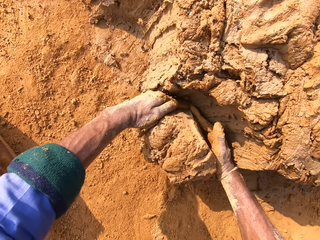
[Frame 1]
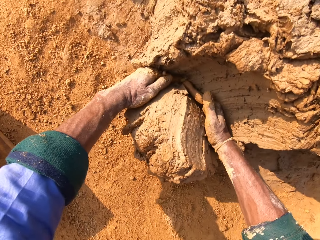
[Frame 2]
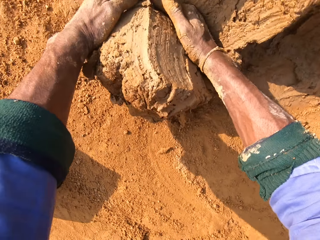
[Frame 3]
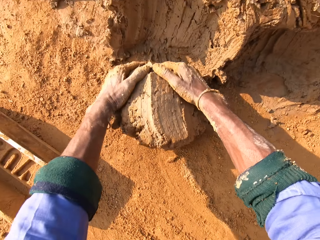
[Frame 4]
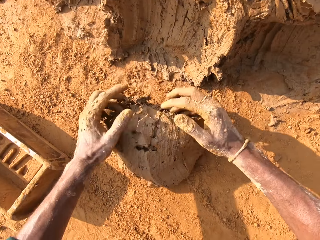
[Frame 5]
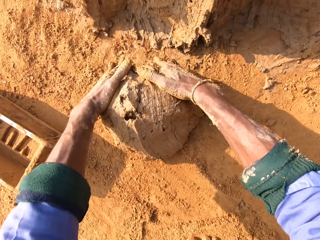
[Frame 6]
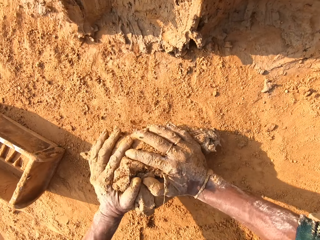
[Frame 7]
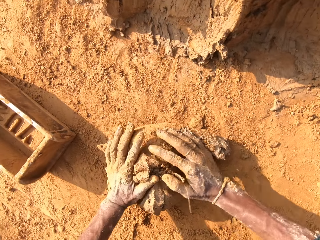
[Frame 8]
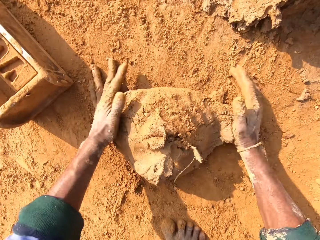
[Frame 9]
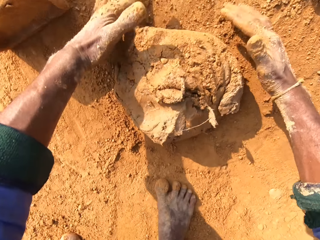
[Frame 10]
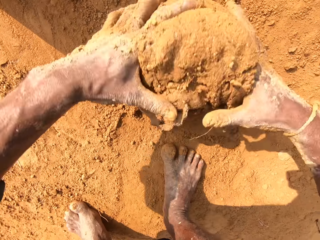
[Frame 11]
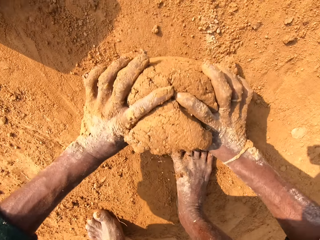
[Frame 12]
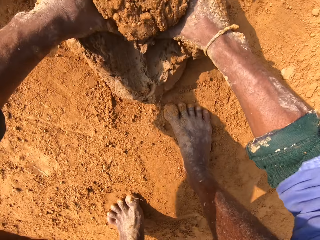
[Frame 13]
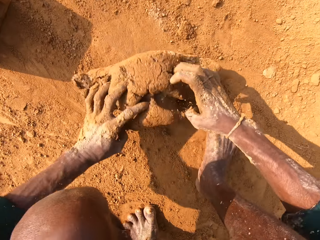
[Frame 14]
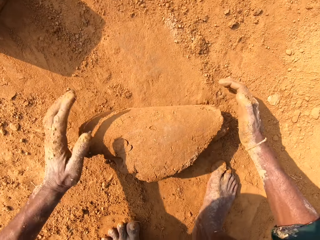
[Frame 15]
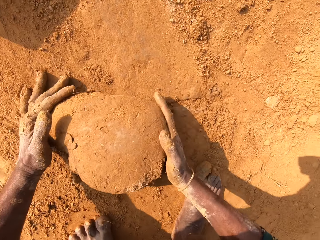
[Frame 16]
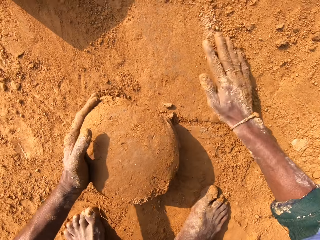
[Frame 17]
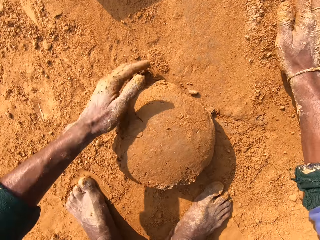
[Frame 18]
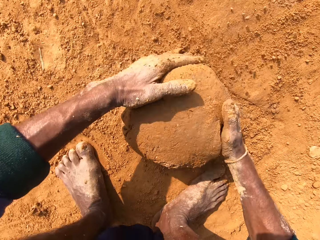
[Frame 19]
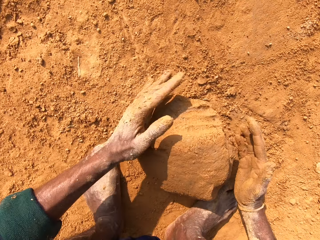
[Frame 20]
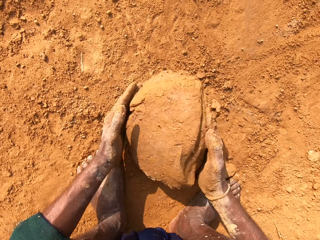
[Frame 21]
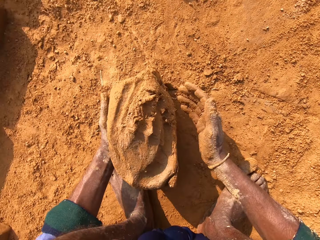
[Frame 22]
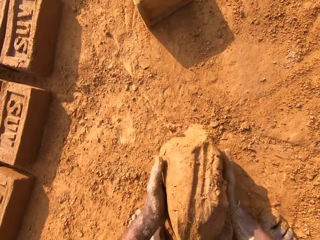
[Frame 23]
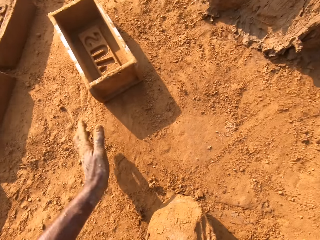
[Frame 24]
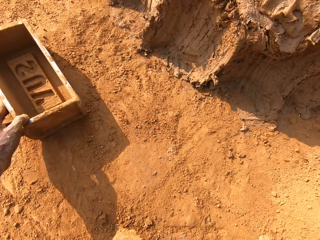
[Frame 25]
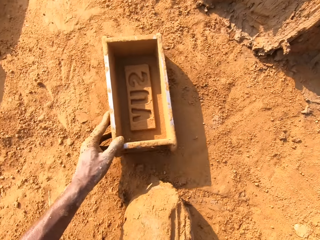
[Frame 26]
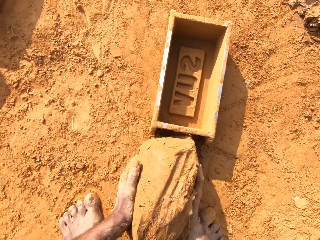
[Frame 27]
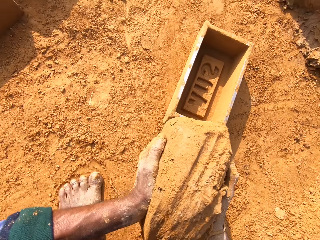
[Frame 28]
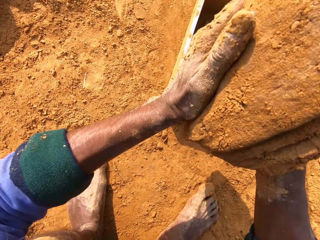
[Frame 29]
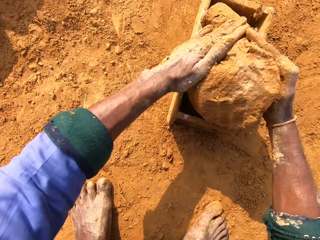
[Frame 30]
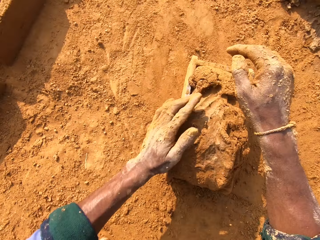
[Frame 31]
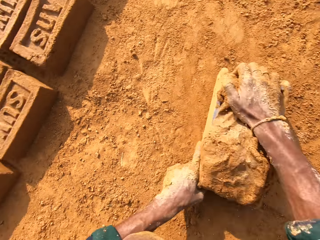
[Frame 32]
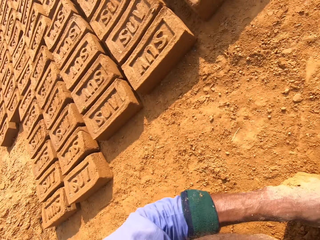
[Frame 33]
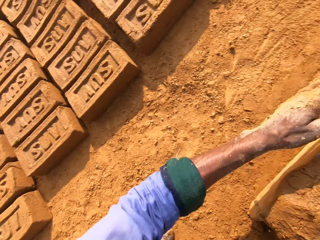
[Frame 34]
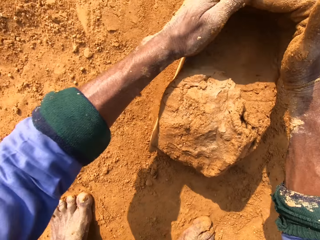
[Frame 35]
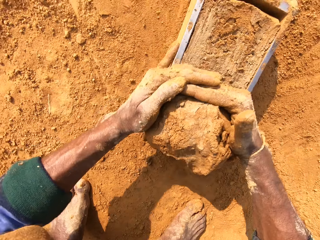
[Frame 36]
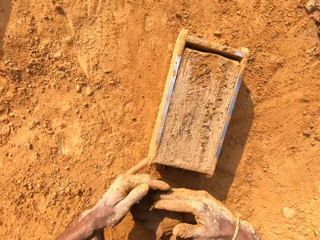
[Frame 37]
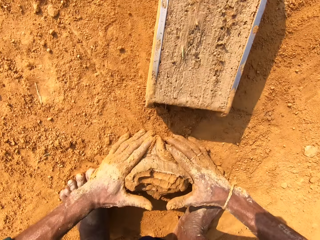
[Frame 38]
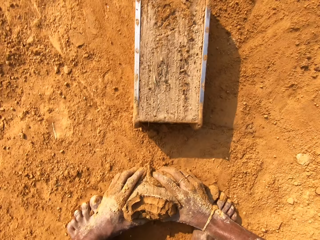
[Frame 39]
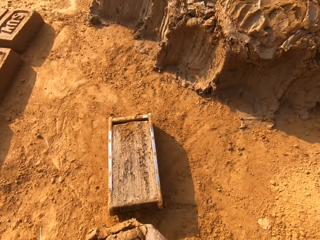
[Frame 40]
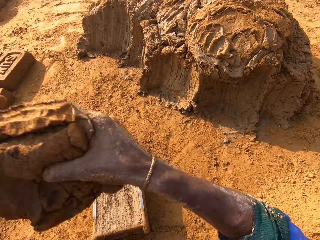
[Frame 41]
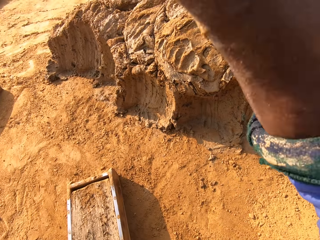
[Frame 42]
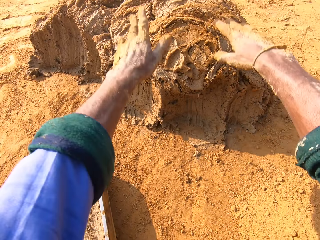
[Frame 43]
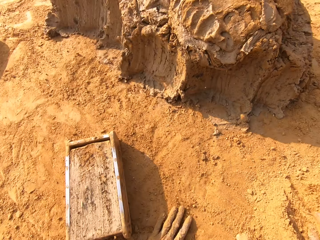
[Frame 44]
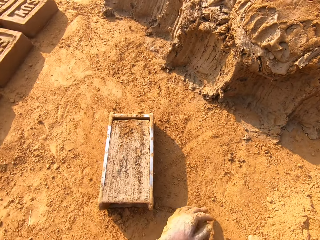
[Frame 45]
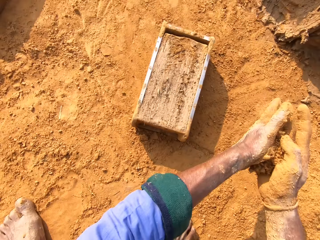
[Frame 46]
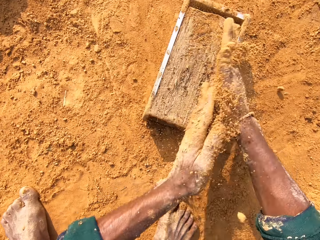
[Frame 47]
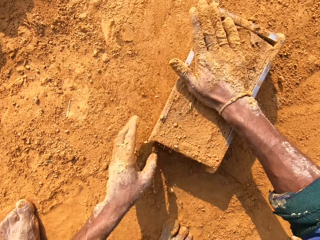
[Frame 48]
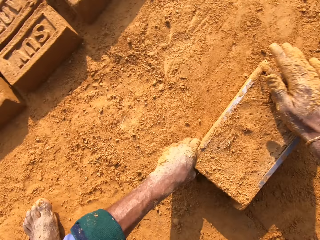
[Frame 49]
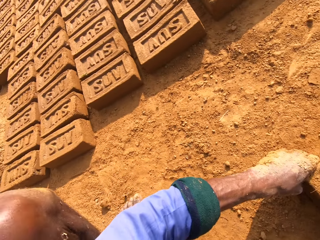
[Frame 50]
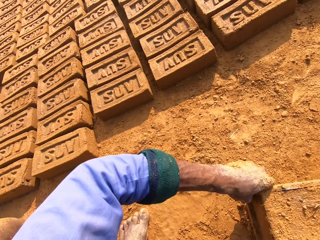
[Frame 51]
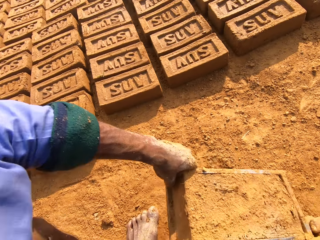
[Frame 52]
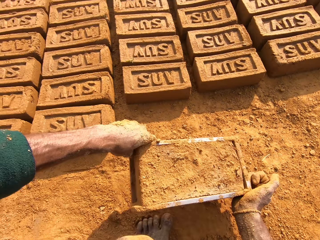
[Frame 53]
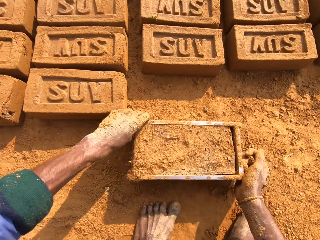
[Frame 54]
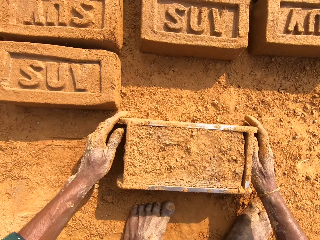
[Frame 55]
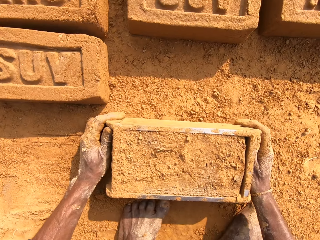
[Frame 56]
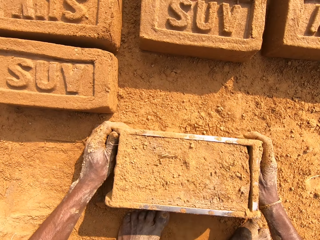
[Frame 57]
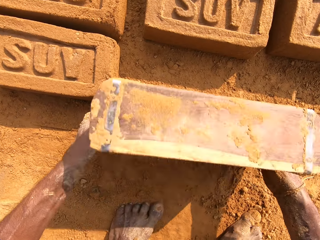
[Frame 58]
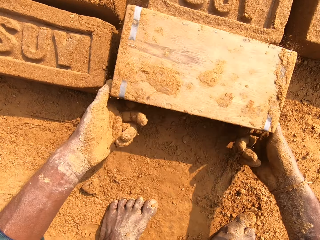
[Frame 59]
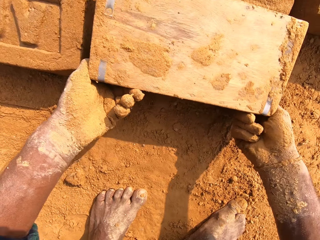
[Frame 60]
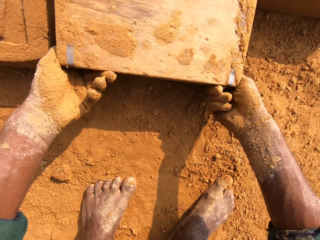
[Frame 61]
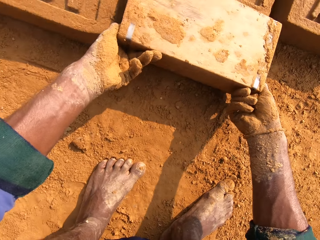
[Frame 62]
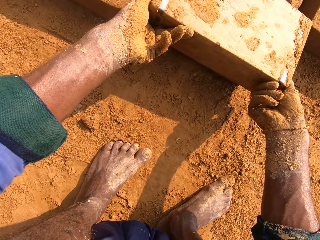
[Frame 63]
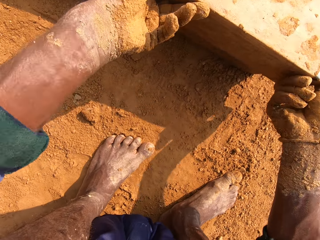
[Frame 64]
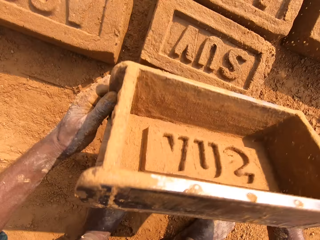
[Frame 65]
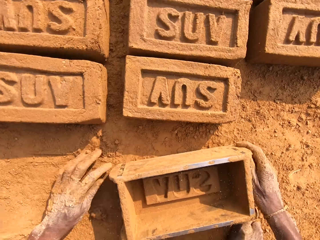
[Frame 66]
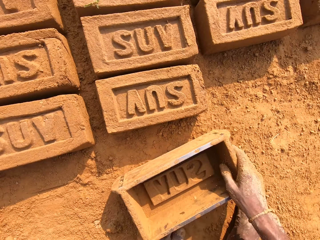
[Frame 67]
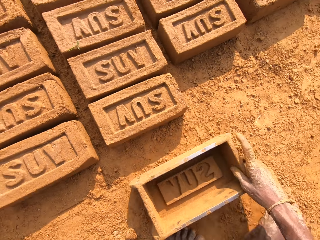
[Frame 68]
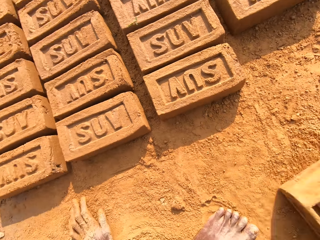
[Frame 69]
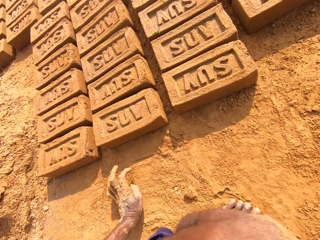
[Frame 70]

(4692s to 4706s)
The camera wearer scoops the clay. They cut the clay with hand. They roll the clay. They put the clay brick down. They put the clay in the brick mold. They remove excess clay. They put back the clay. They put sand on the brick mold. They put the clay brick on the ground.

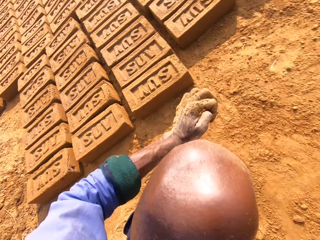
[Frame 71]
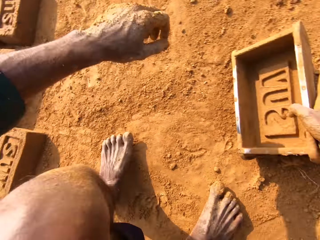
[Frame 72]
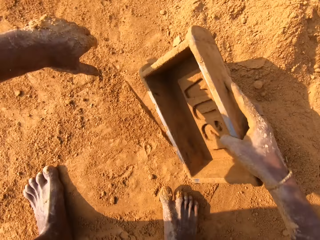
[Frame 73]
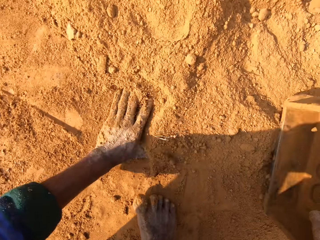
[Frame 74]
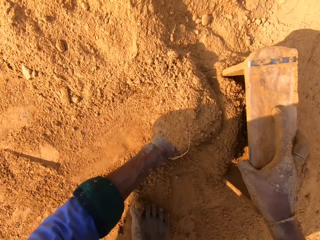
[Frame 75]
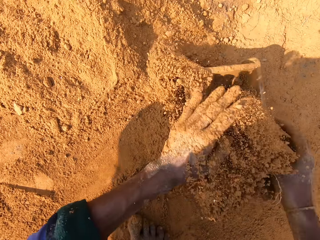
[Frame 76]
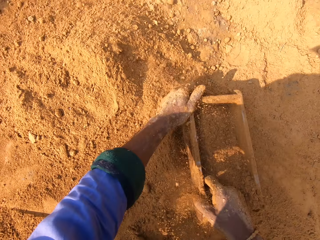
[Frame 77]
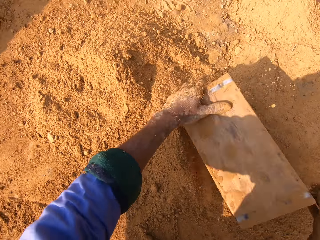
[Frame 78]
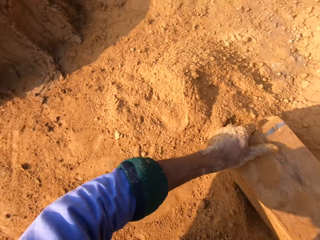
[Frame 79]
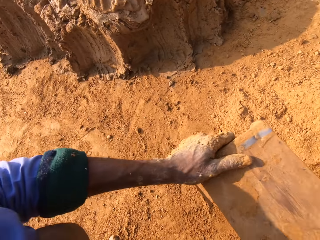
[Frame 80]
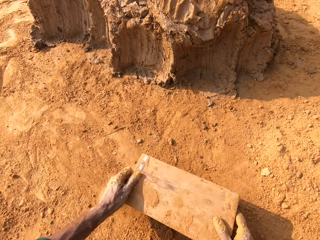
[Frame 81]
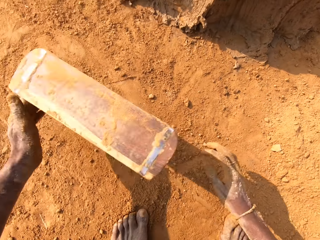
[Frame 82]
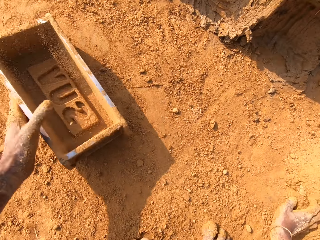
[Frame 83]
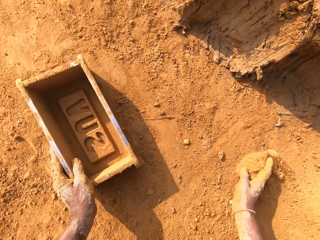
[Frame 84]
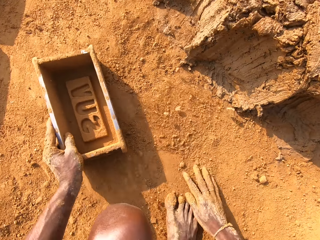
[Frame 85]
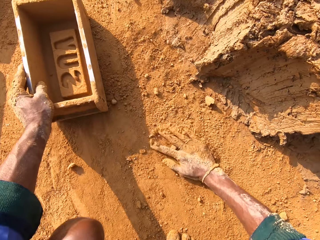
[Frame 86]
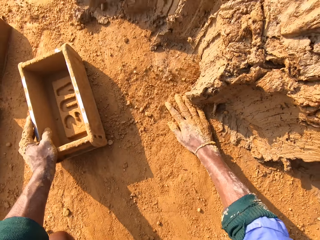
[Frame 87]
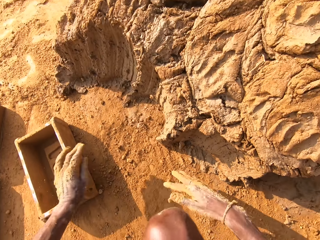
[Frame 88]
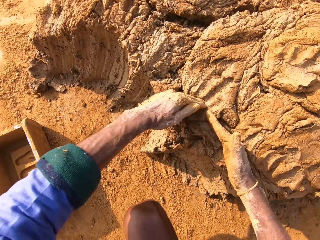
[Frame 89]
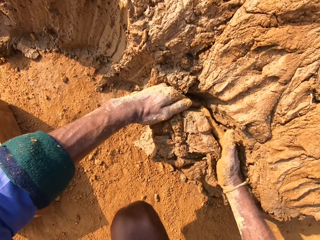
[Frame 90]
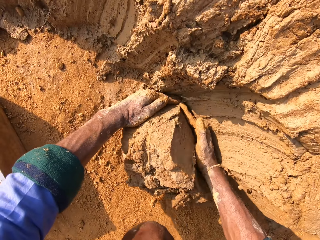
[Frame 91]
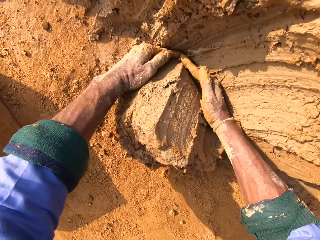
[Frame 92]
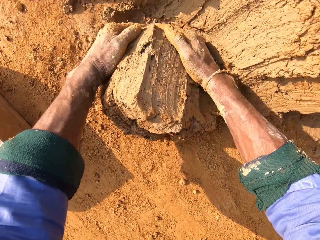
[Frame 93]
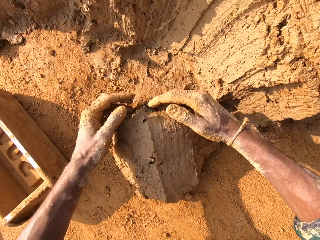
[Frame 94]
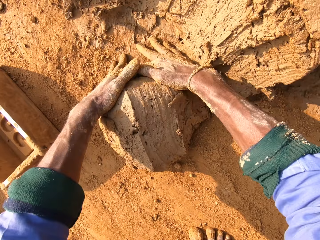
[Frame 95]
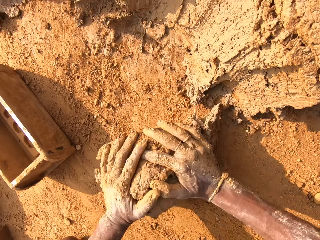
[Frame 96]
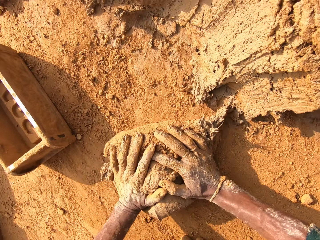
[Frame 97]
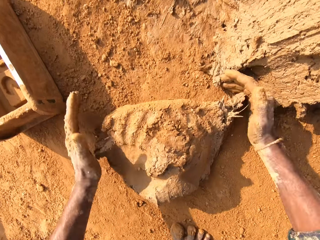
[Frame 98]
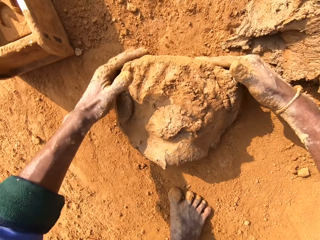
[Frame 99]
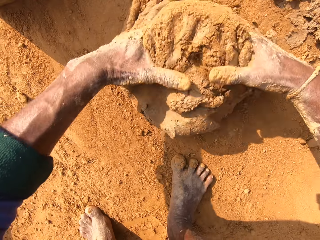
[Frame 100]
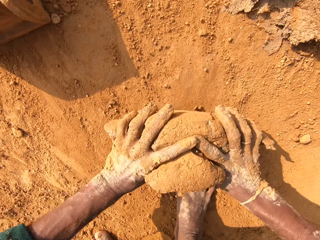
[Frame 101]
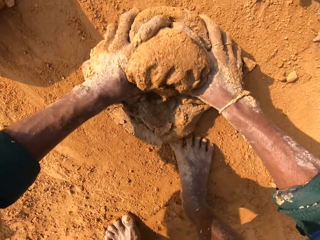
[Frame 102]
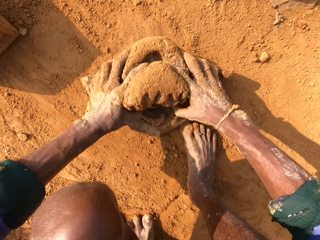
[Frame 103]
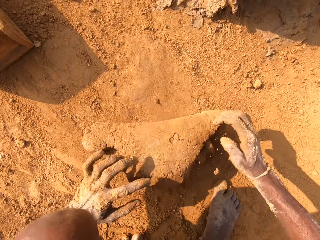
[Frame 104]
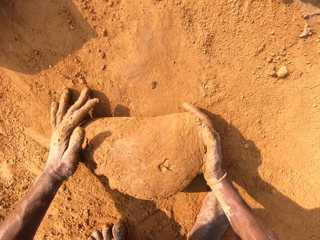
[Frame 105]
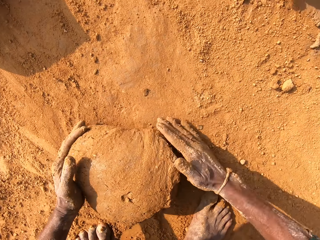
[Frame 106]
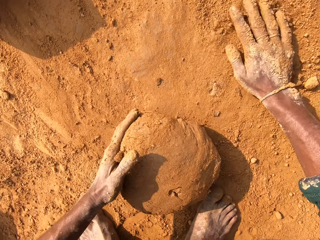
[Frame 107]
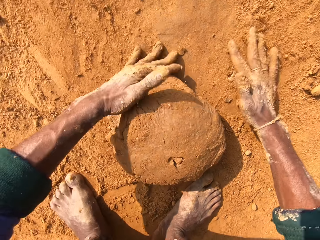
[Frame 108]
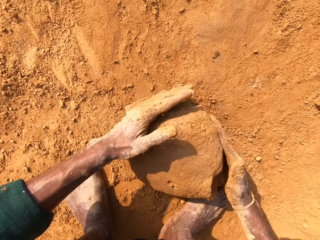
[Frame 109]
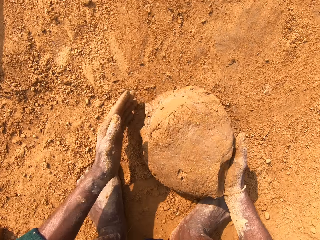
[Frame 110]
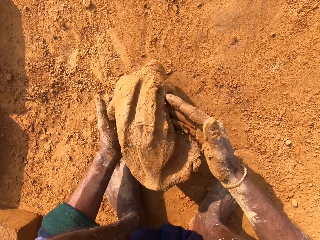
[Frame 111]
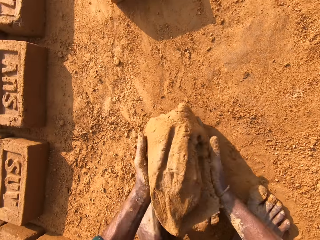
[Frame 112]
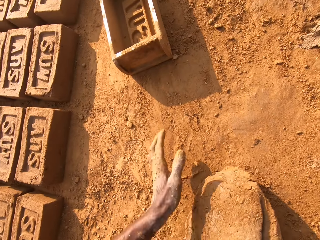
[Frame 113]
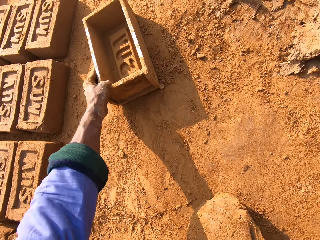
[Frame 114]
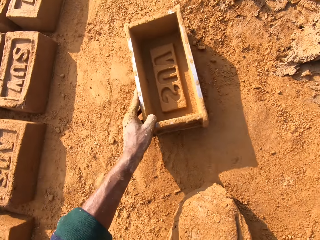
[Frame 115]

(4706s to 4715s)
The camera wearer puts sand into the clay mold. They remove sand from the clay mold. They scoop the clay. They cut the clay with hand. They roll the clay.
